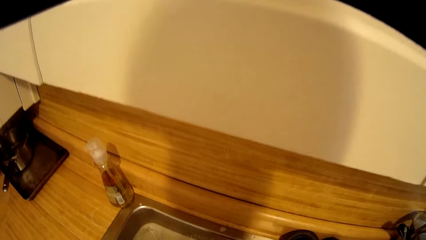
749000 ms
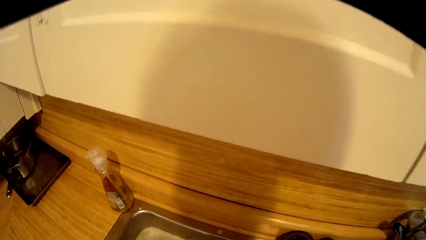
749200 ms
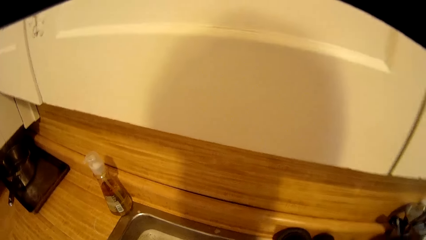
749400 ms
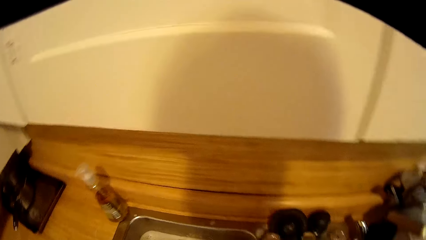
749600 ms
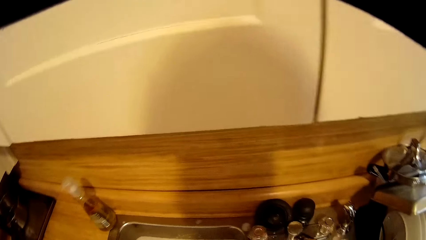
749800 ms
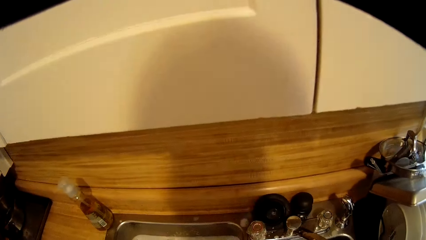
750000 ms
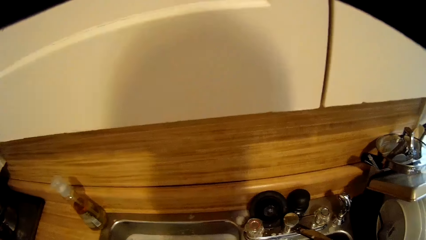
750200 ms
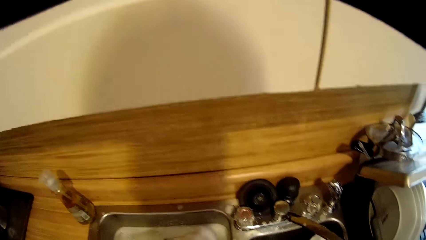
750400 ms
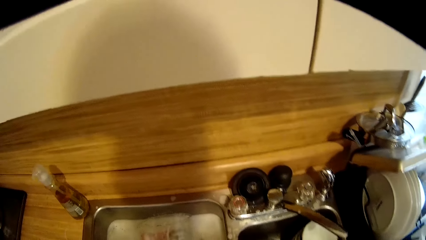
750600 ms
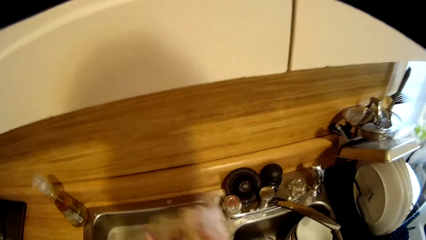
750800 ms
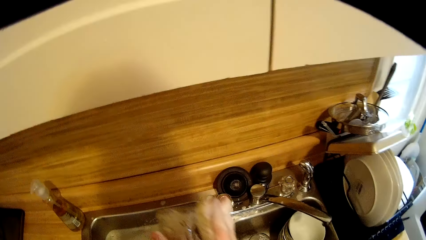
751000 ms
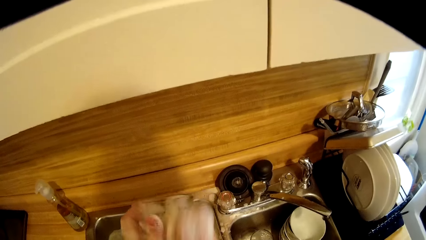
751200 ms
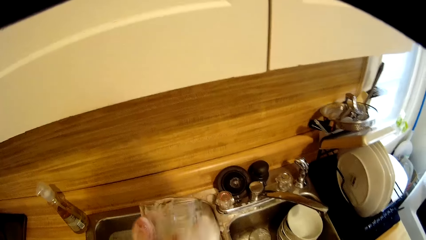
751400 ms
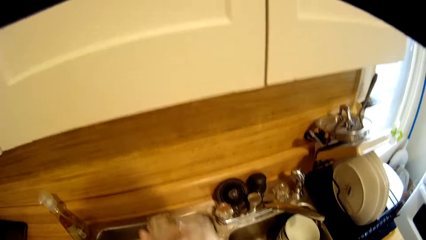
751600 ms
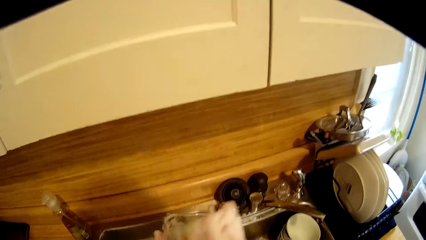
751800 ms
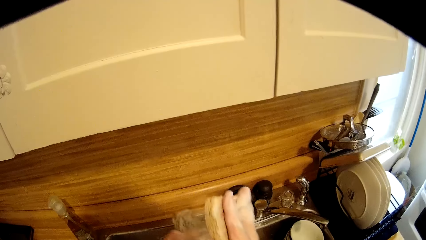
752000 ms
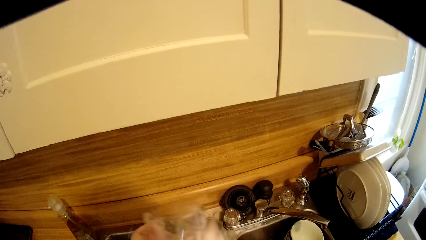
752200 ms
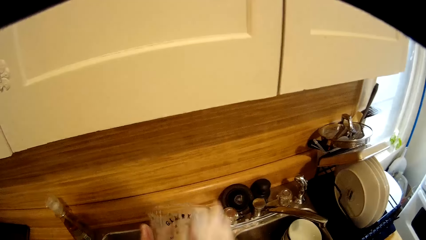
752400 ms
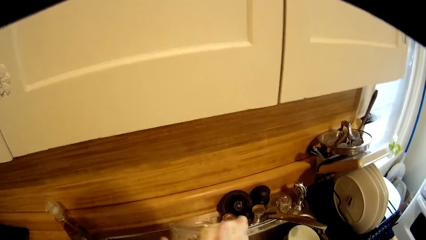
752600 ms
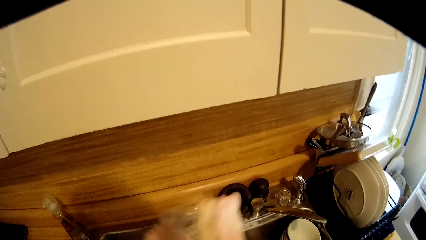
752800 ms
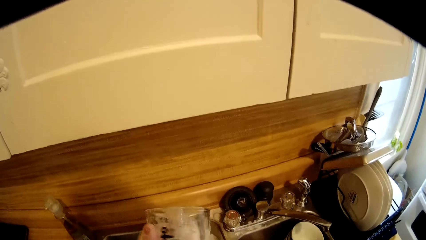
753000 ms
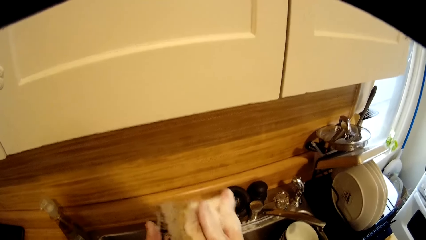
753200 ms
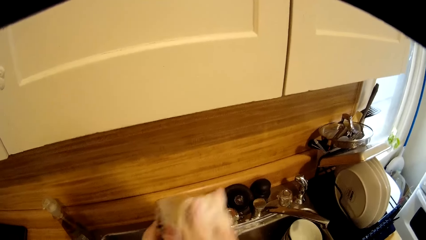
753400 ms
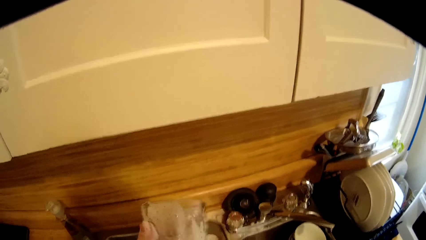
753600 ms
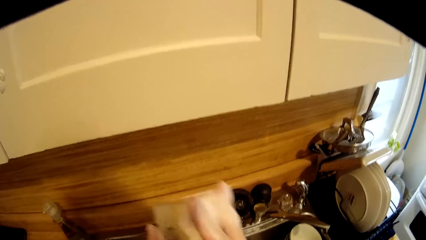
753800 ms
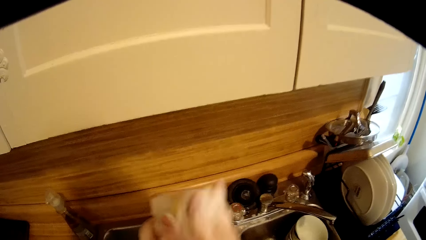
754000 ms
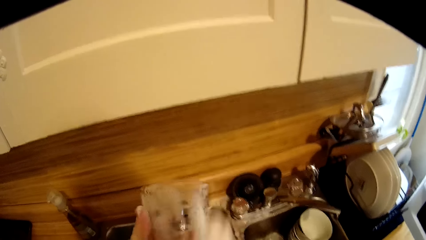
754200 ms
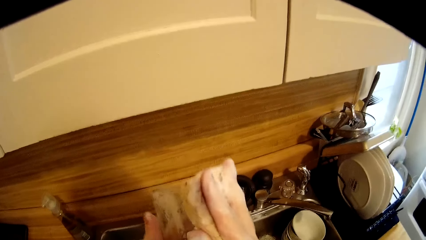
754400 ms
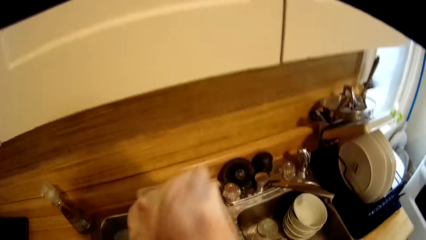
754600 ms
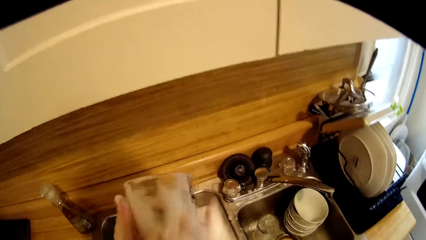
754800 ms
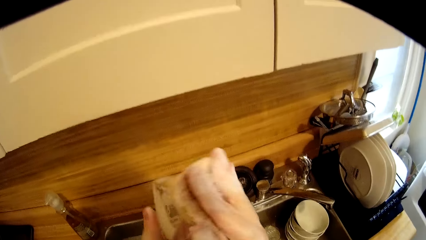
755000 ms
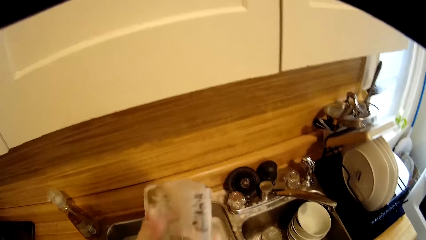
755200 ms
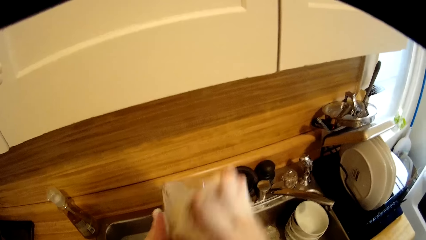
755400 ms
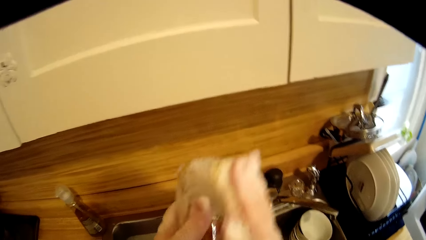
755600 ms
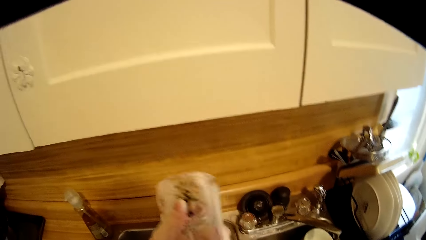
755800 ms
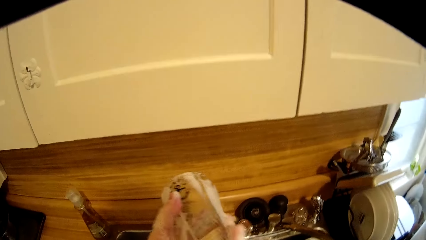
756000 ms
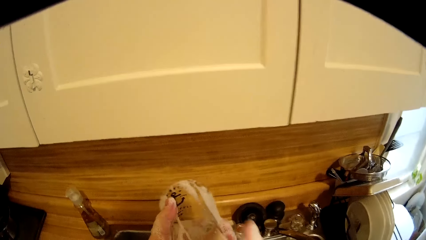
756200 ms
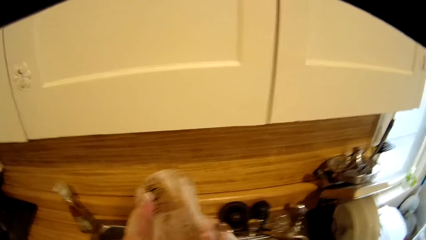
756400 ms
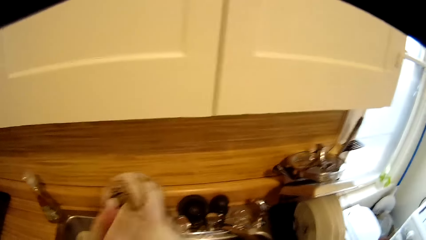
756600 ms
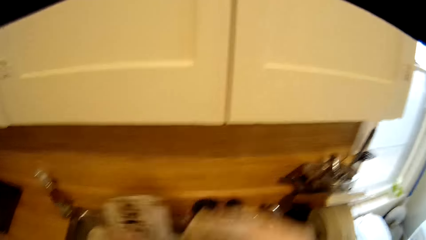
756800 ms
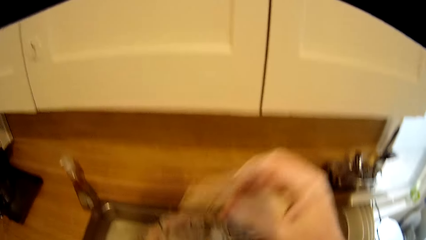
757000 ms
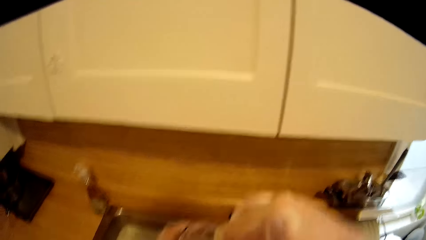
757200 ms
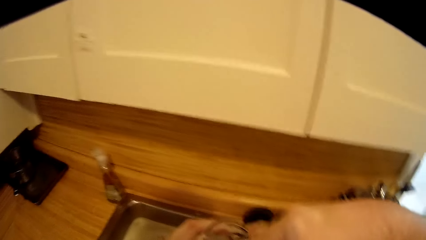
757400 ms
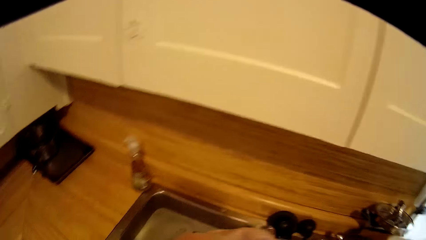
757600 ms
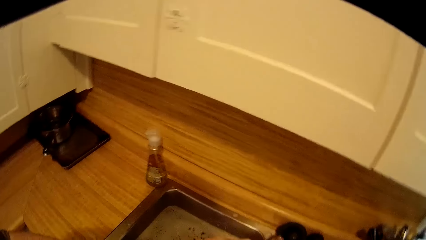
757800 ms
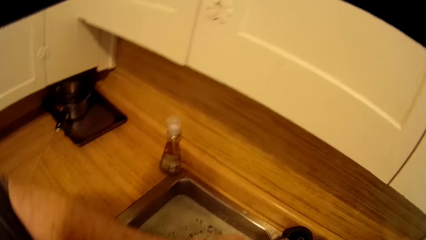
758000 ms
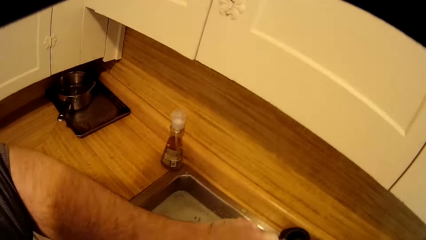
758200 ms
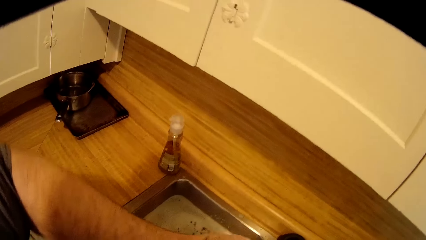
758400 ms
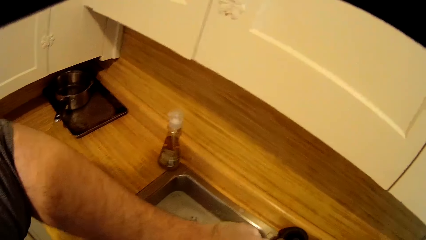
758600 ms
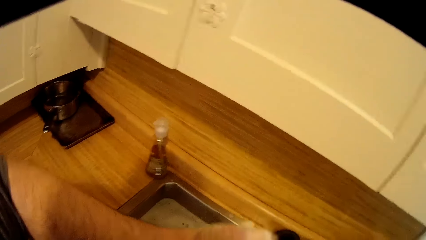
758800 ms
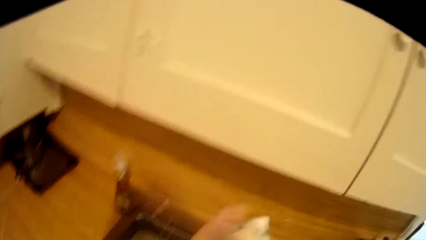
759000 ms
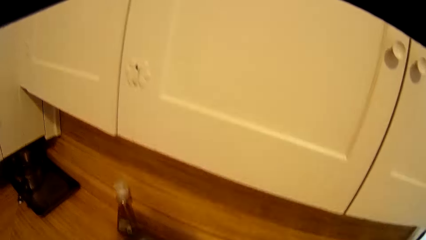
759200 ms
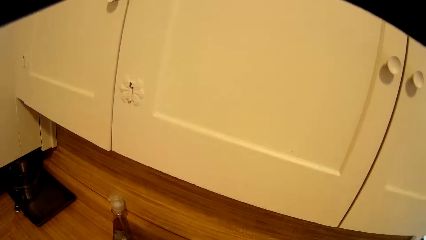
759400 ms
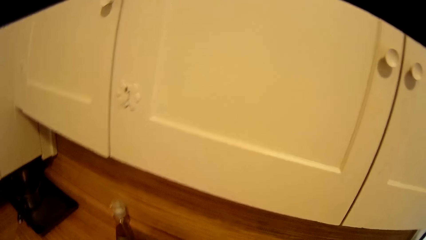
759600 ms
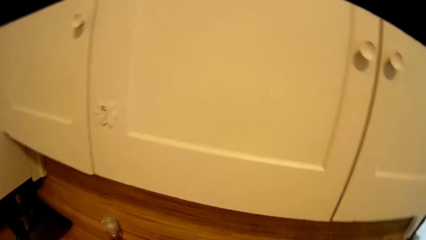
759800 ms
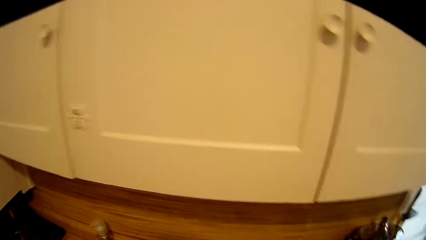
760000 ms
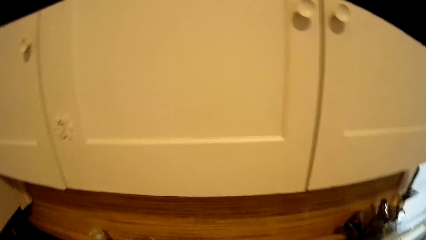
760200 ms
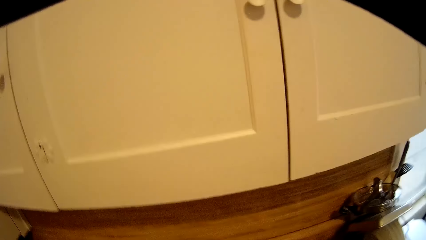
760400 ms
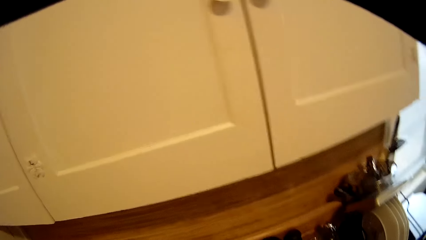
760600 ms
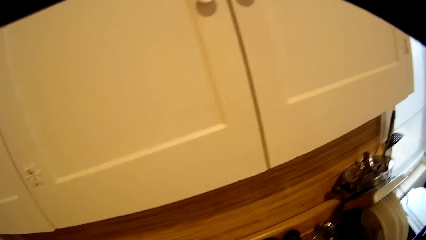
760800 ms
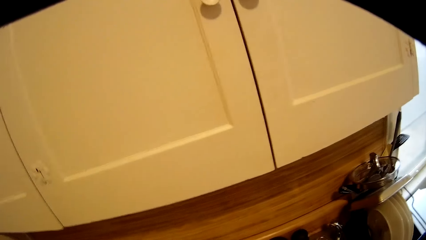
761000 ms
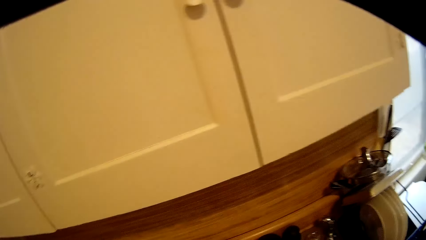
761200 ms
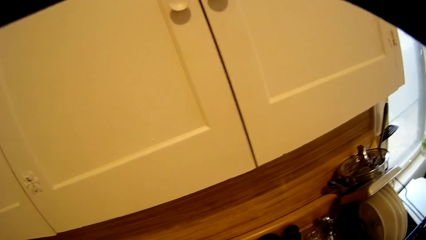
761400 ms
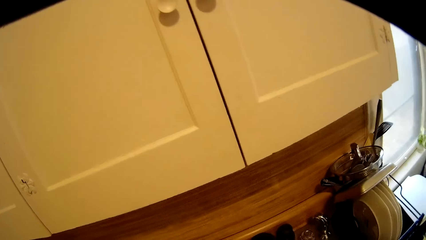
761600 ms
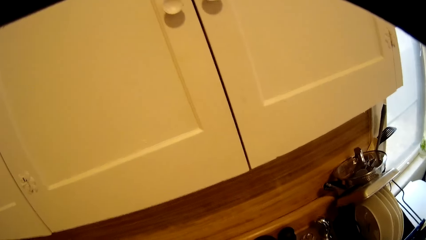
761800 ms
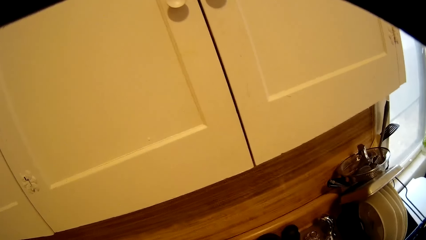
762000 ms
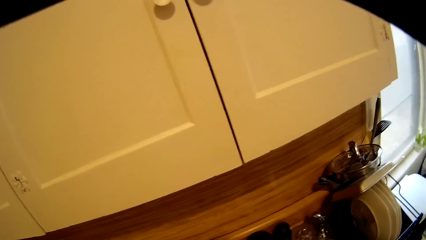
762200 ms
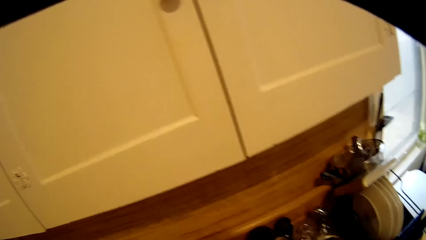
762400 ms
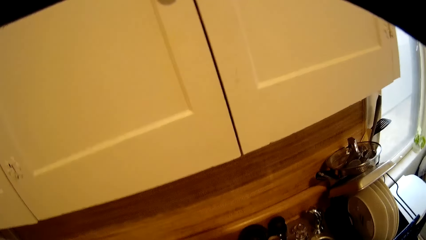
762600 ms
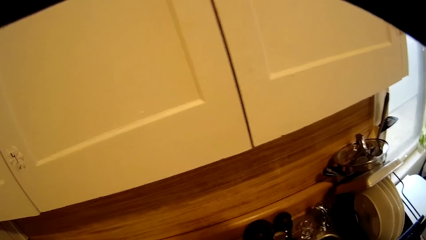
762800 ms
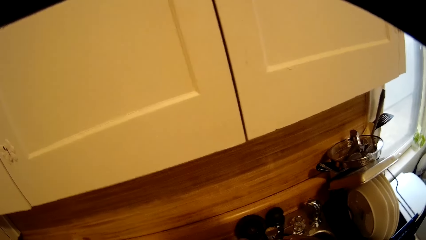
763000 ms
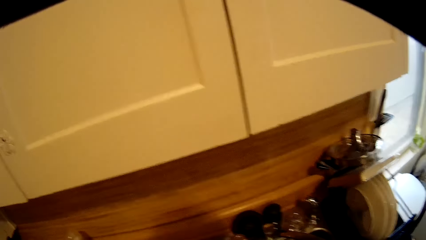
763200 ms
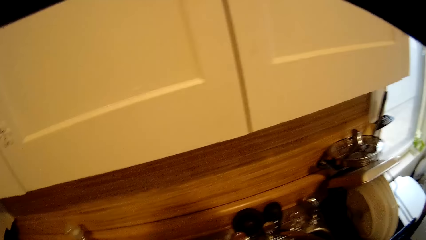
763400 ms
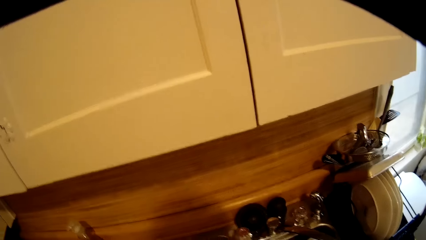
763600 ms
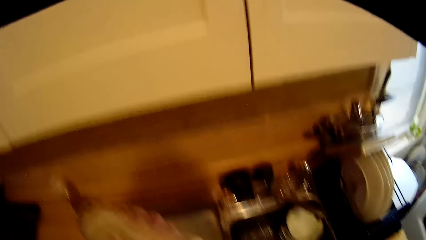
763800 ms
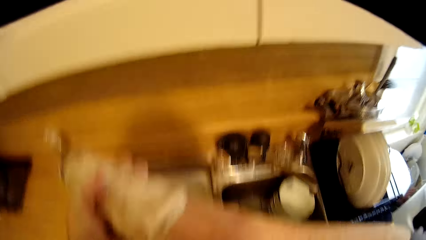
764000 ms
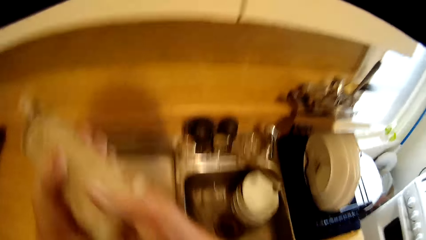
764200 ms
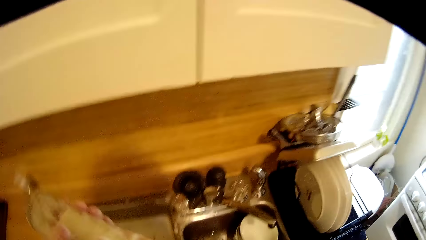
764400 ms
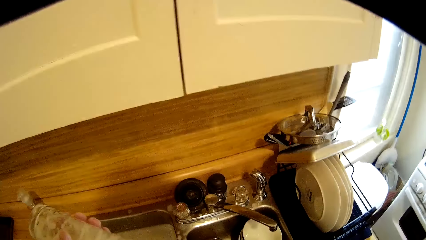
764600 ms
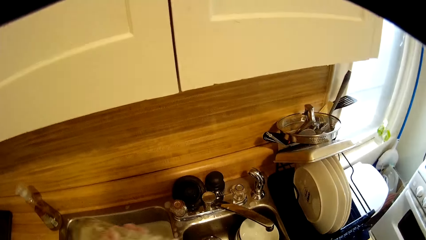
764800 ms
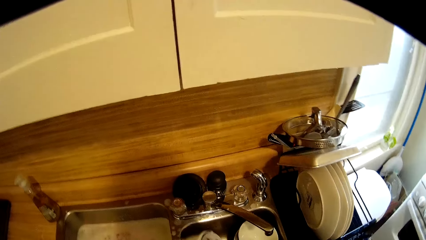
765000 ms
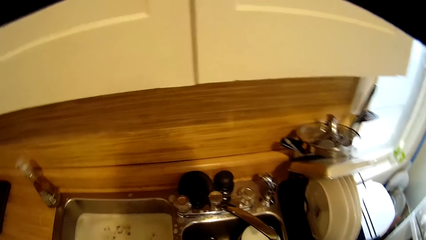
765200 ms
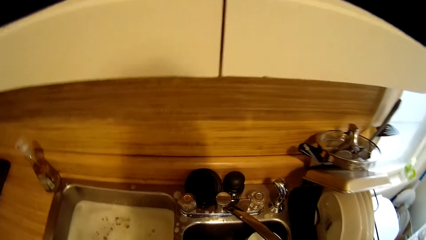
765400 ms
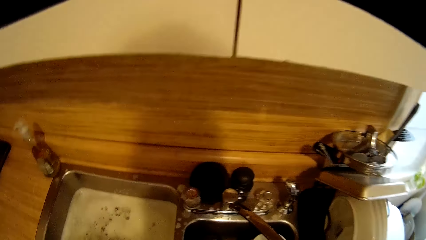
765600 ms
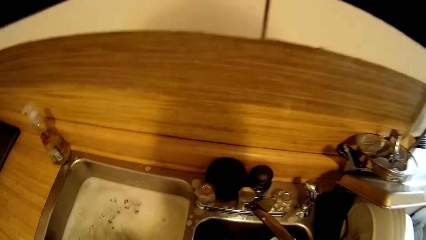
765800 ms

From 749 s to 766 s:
The camera wearer washes the glass.
